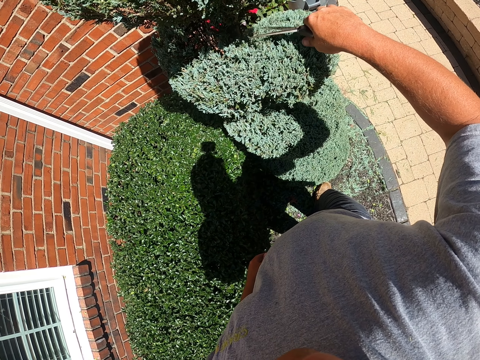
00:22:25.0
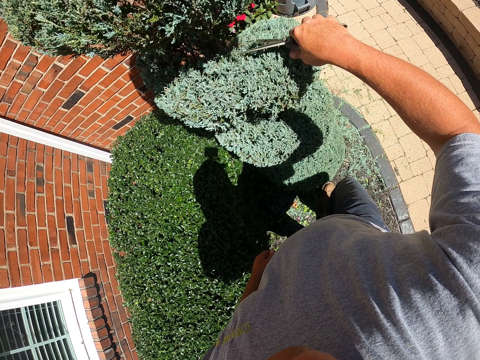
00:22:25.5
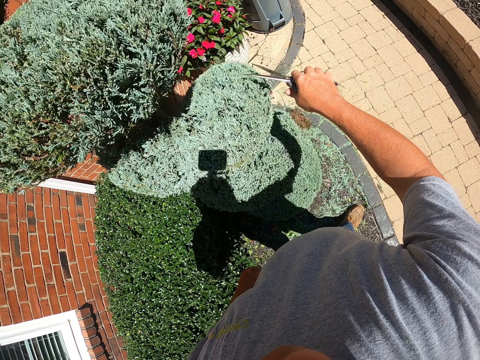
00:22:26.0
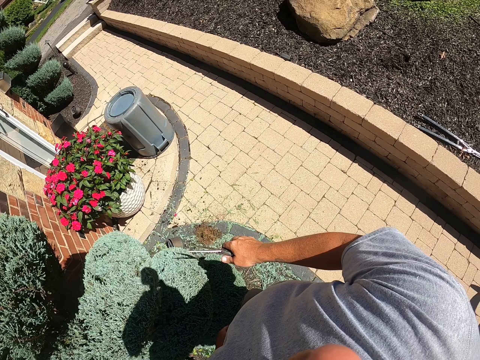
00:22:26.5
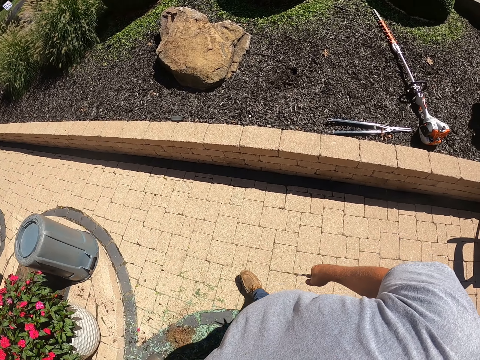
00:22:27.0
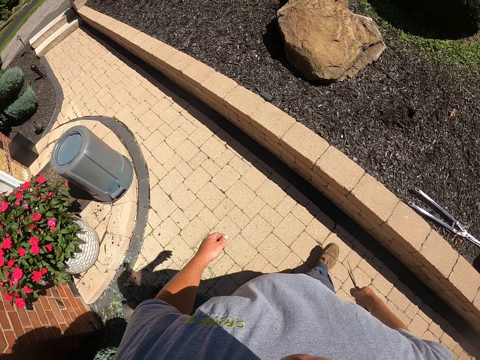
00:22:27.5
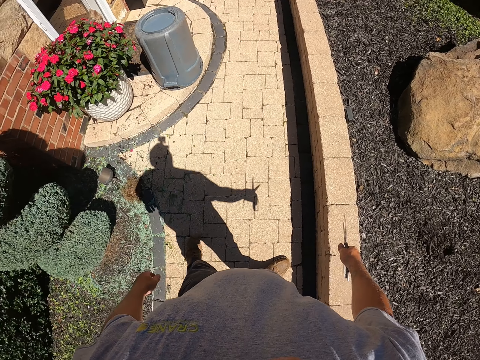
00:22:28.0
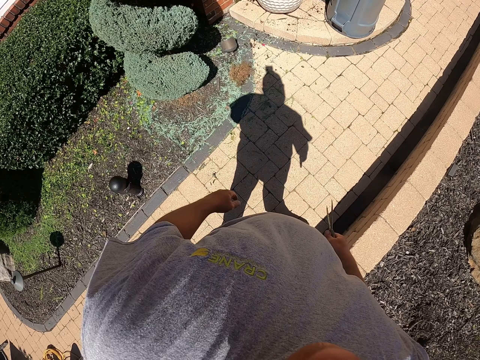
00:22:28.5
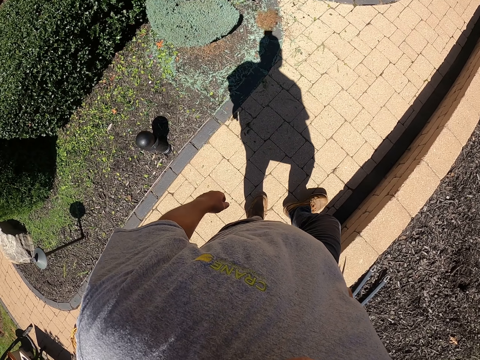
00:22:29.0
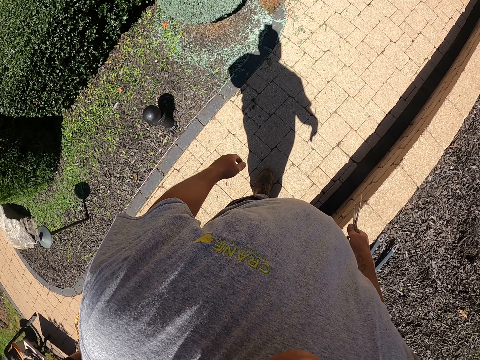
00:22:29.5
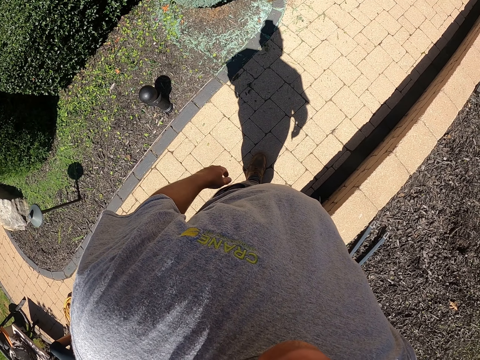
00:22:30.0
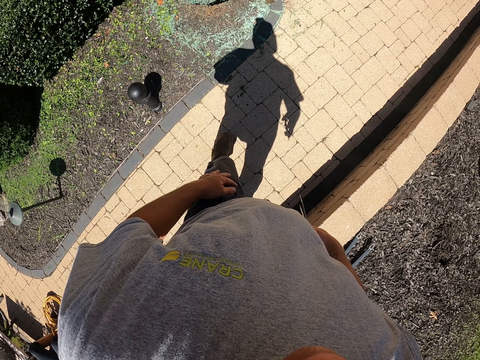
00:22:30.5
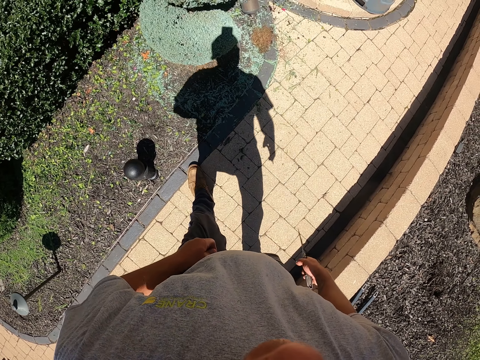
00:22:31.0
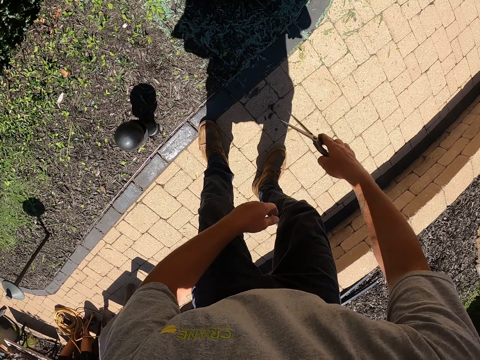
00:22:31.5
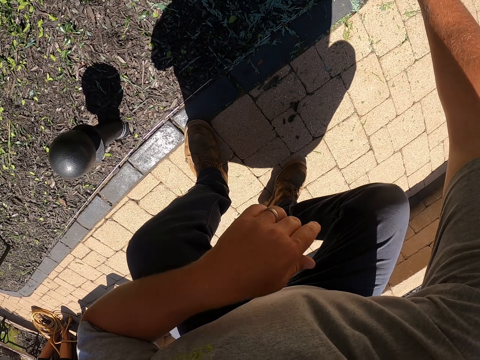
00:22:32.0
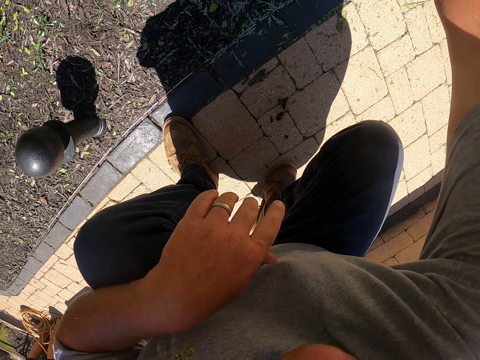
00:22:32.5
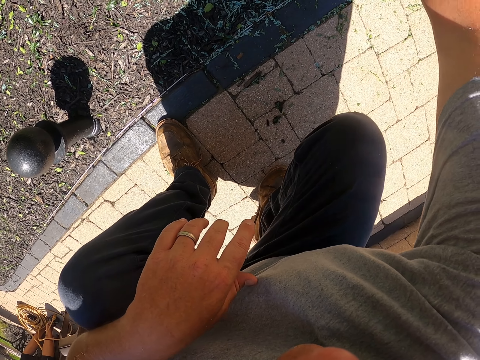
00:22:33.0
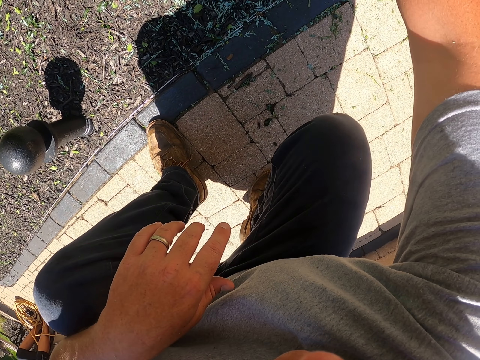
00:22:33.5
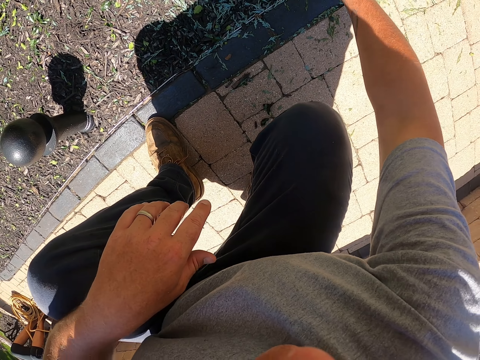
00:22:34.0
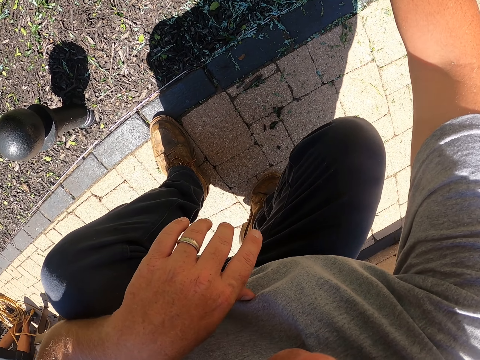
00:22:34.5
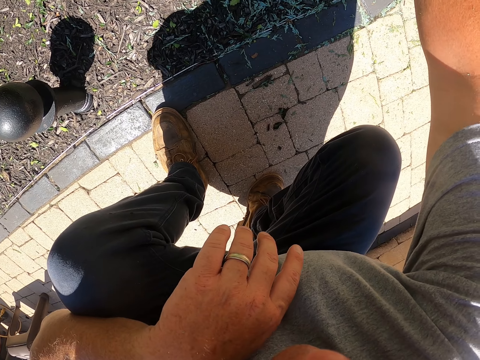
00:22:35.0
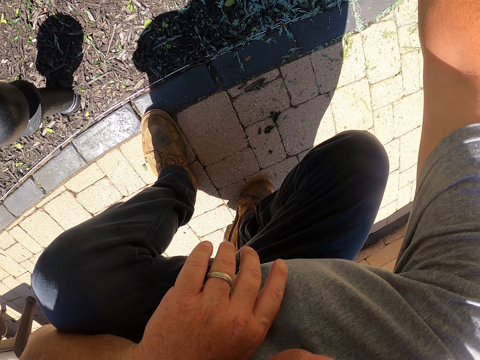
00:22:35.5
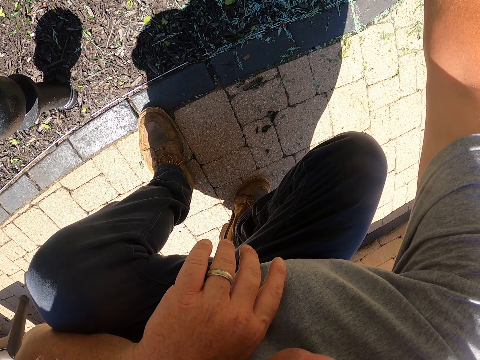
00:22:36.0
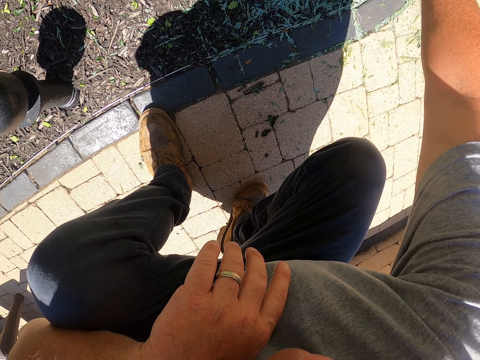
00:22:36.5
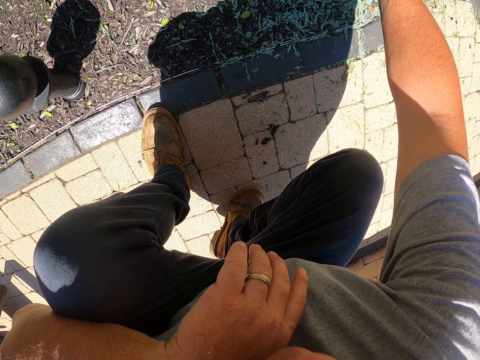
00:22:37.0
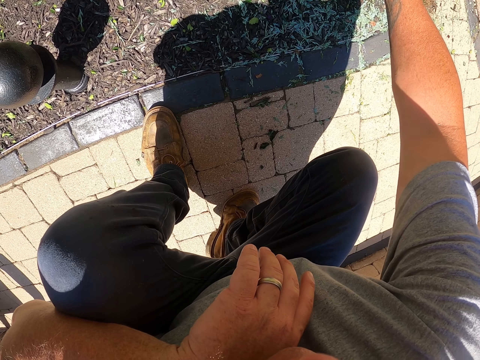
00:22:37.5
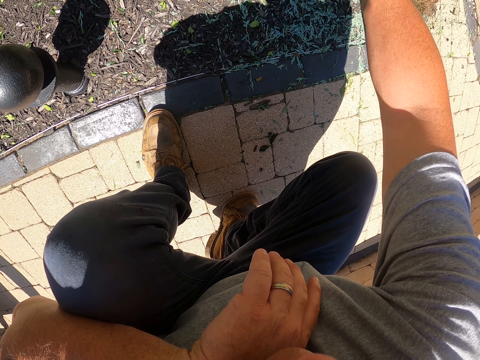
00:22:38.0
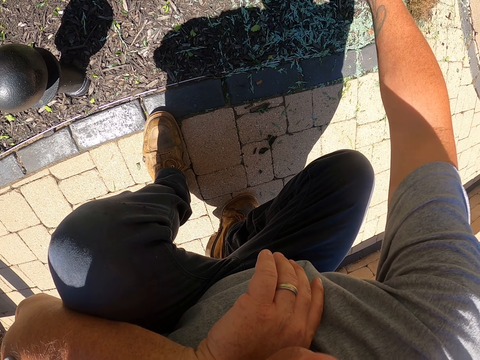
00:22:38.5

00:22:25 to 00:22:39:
The camera wearer moves around. They take a rest. They squat down and trim the topiary plant.

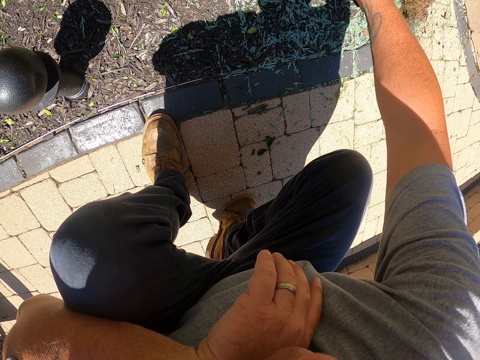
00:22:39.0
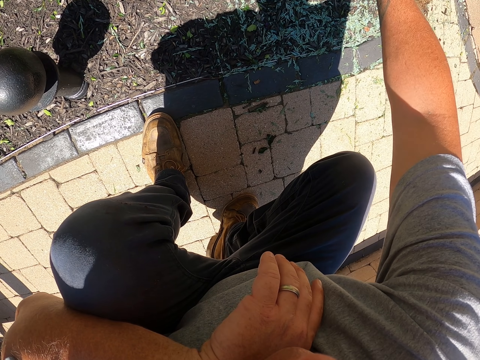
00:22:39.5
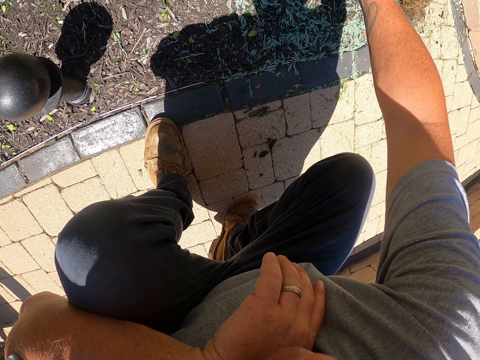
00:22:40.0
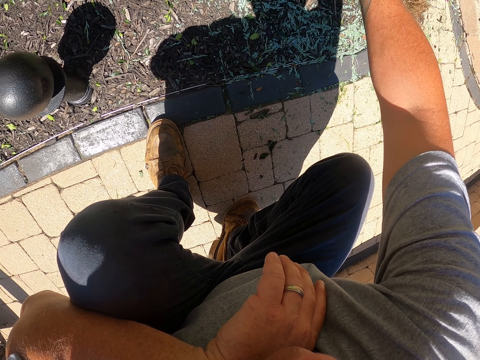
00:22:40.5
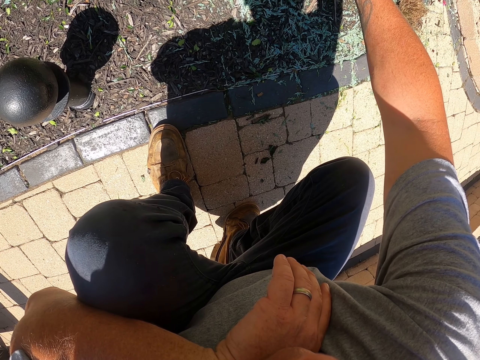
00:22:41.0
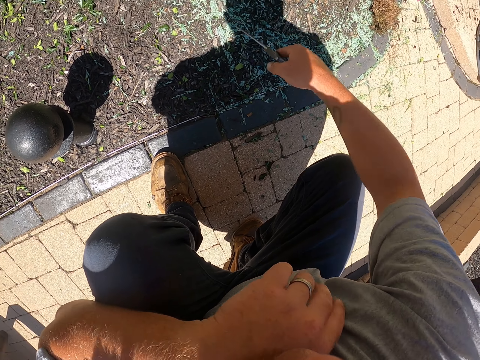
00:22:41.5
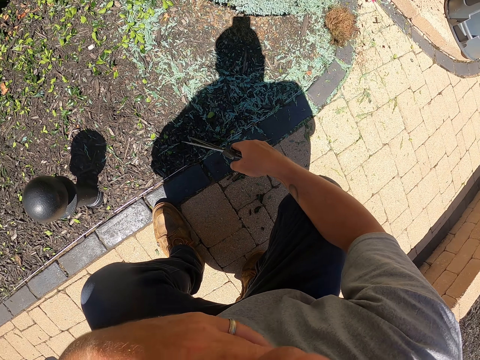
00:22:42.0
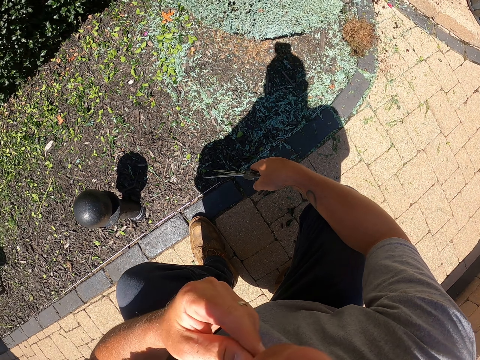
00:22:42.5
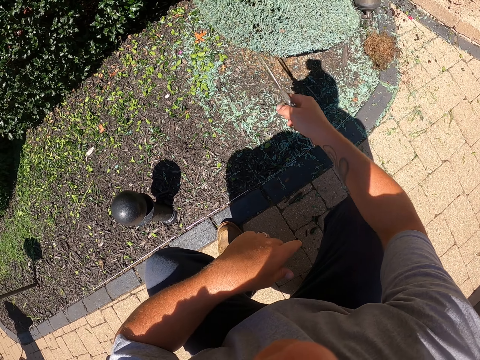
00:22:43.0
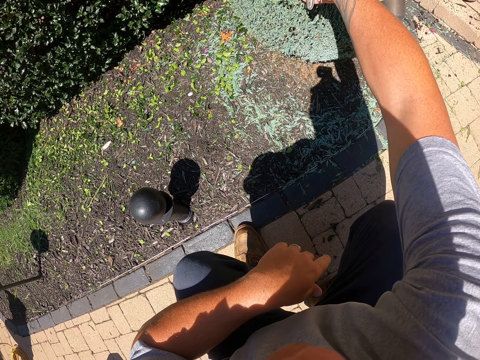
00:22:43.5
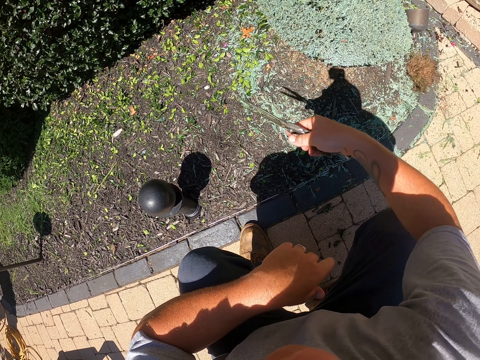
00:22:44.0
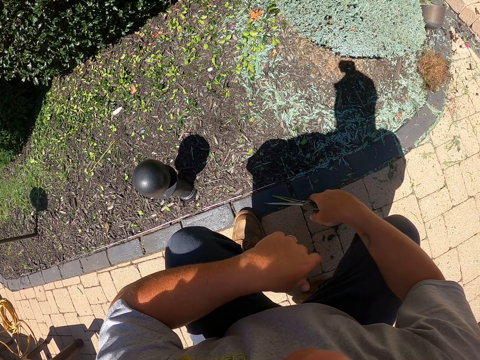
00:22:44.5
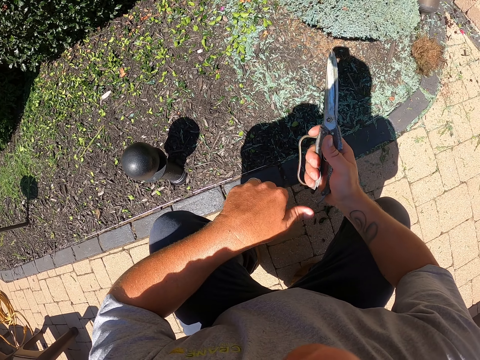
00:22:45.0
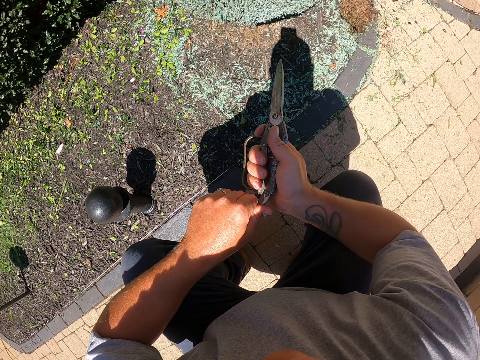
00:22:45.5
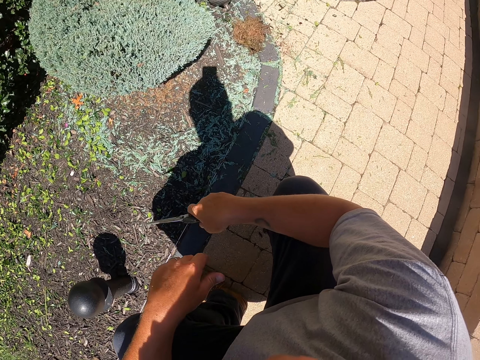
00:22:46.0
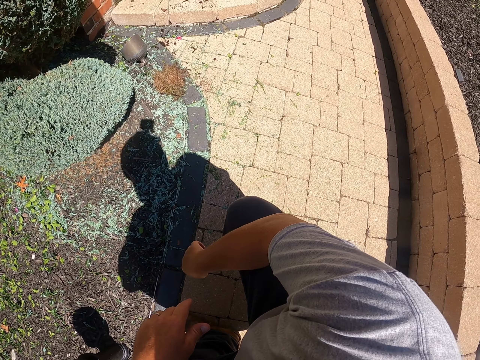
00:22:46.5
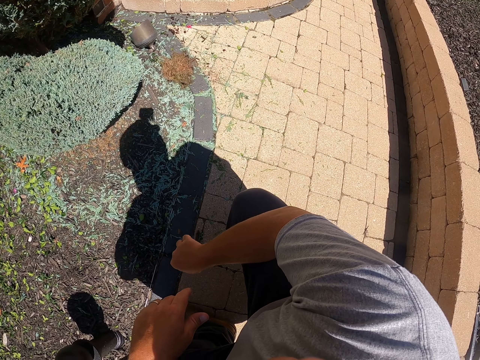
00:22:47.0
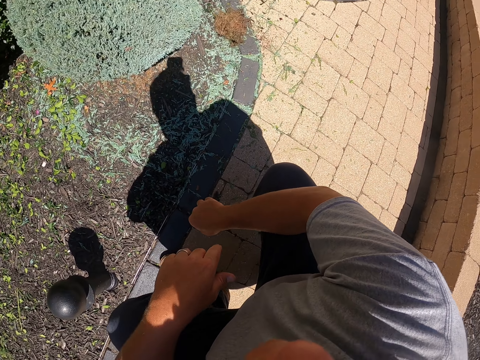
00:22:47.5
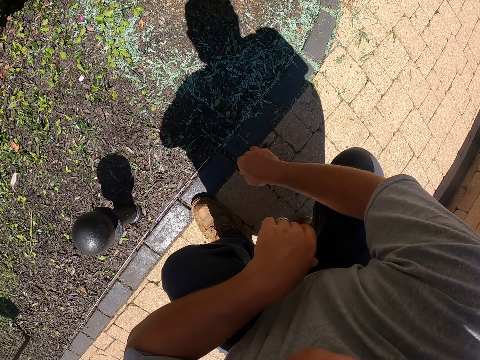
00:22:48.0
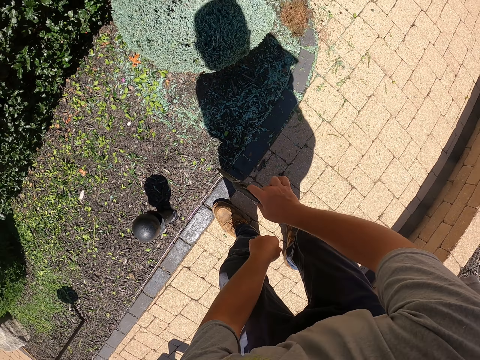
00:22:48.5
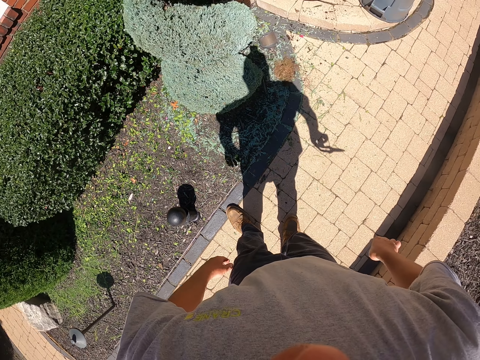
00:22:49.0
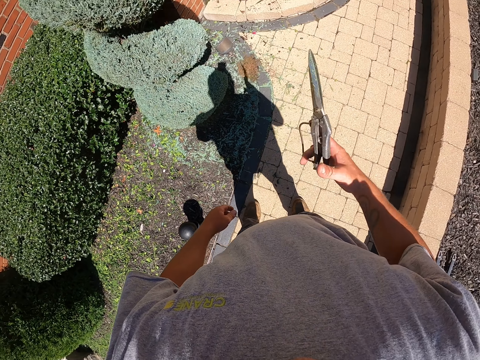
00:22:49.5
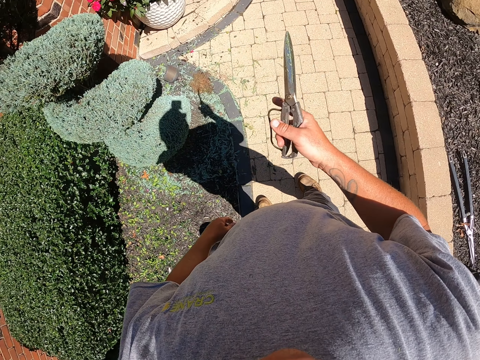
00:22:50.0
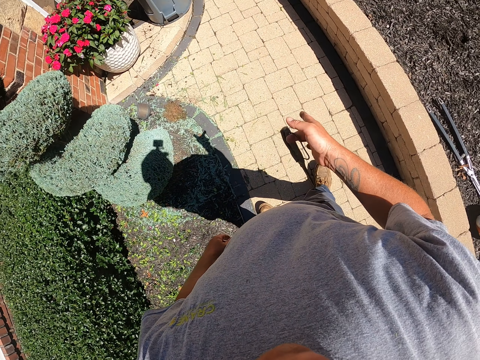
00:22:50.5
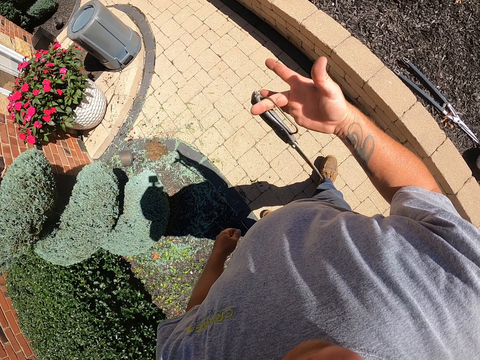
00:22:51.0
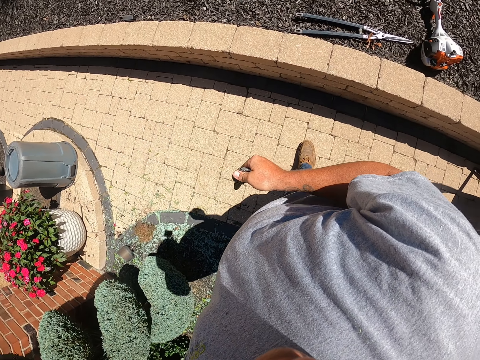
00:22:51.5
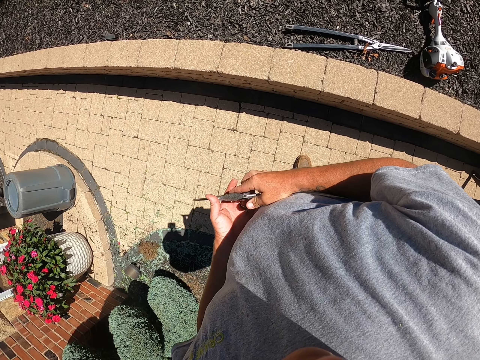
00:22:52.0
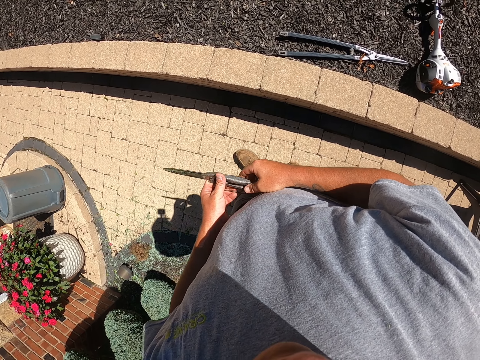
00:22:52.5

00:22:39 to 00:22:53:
The camera wearer pauses to trim. He trims the topiary plant. He pauses to trim. He looks around. He stands up. He flips the scissors in his hands.
